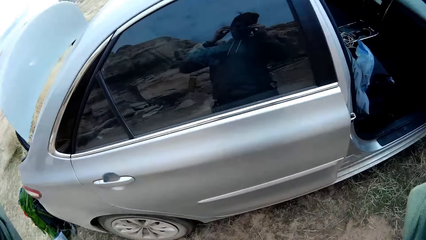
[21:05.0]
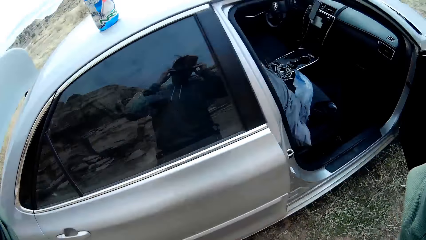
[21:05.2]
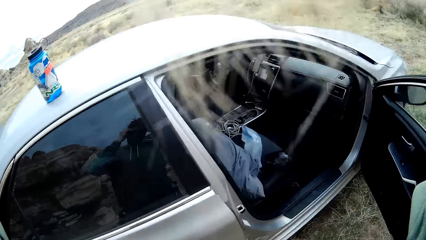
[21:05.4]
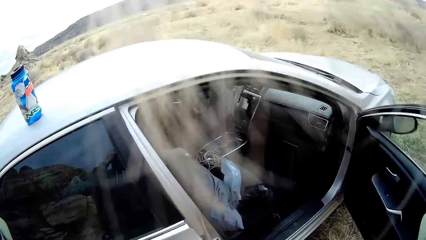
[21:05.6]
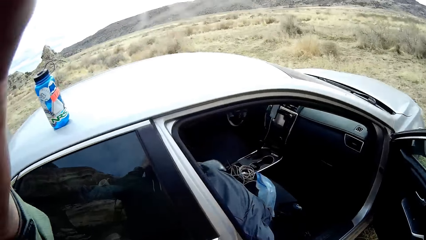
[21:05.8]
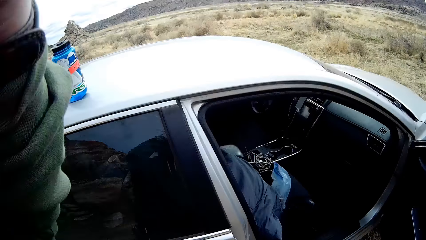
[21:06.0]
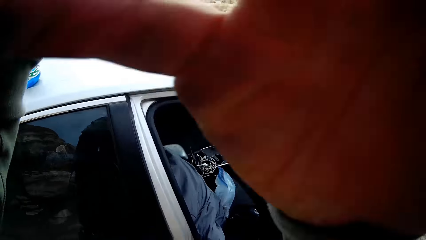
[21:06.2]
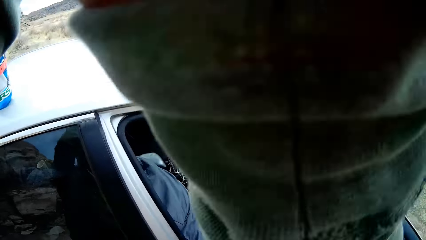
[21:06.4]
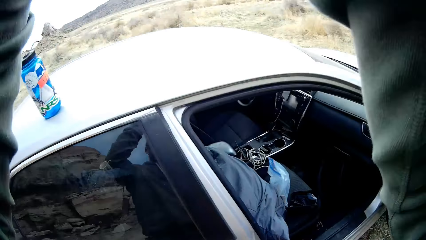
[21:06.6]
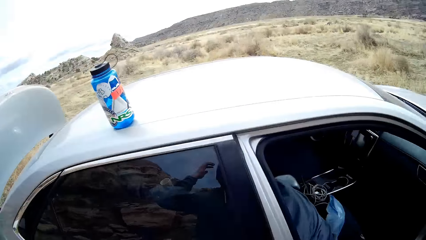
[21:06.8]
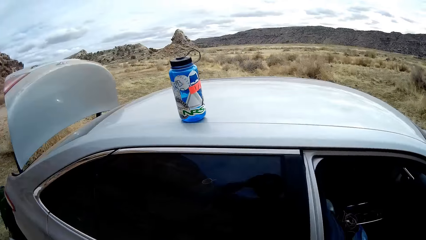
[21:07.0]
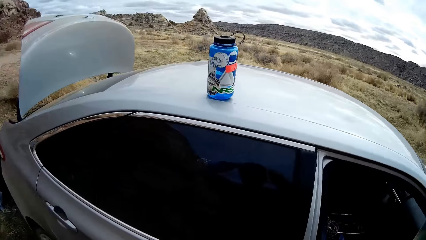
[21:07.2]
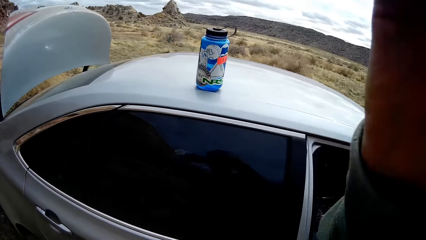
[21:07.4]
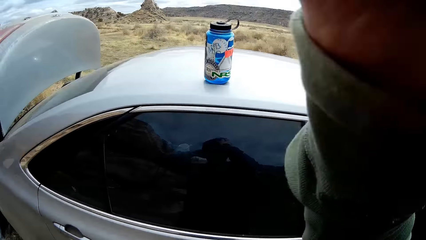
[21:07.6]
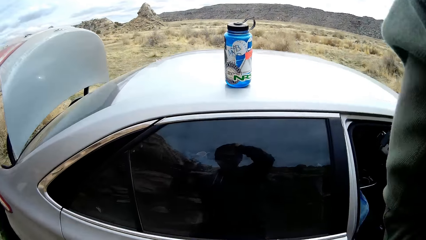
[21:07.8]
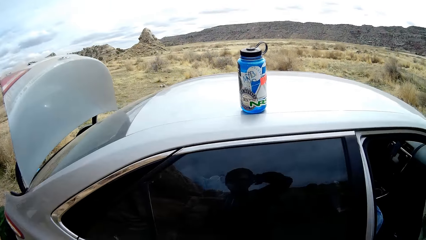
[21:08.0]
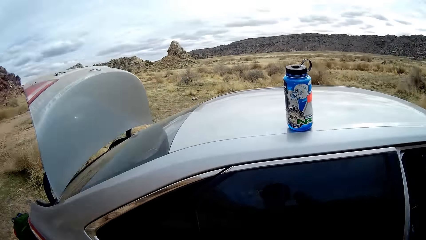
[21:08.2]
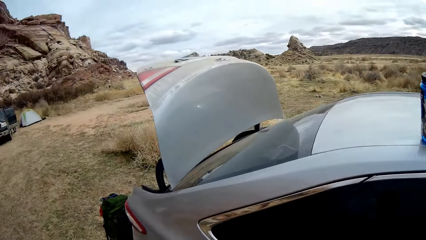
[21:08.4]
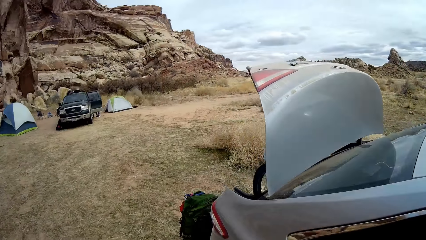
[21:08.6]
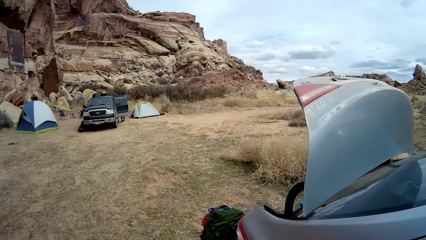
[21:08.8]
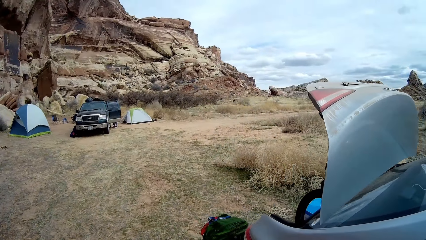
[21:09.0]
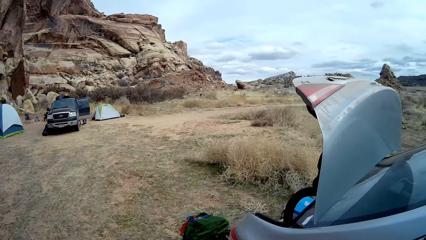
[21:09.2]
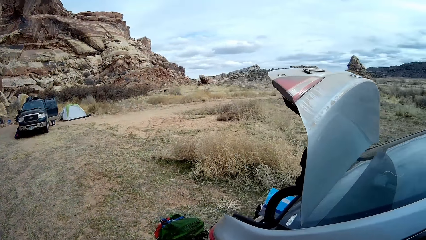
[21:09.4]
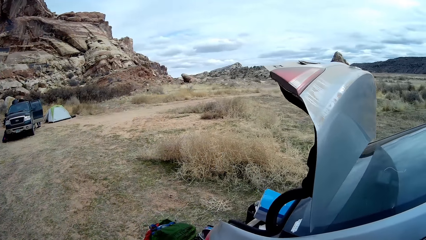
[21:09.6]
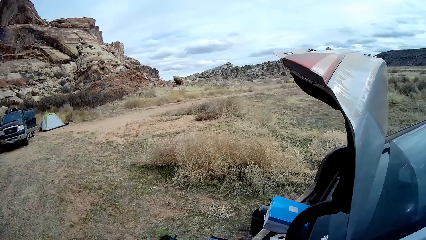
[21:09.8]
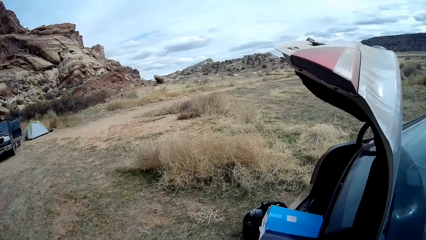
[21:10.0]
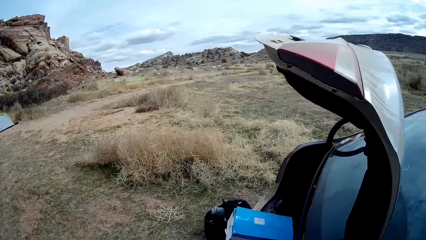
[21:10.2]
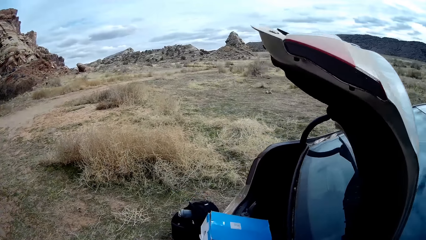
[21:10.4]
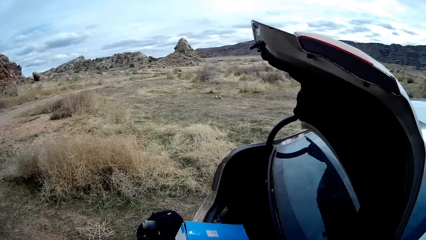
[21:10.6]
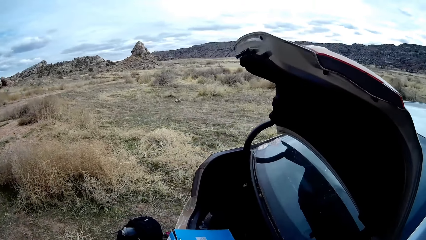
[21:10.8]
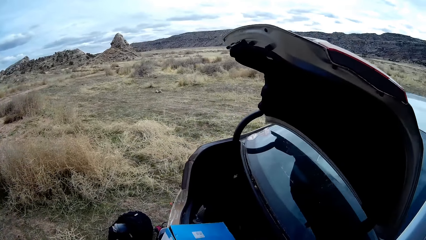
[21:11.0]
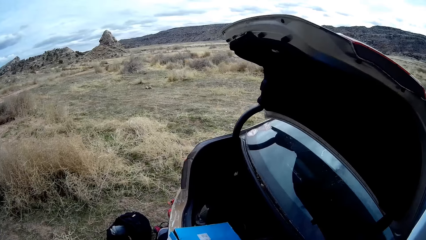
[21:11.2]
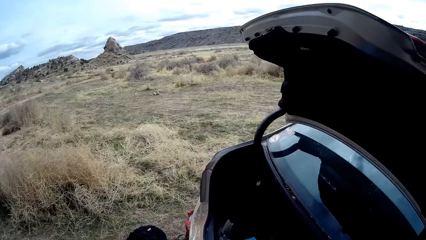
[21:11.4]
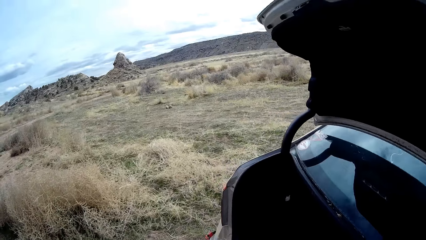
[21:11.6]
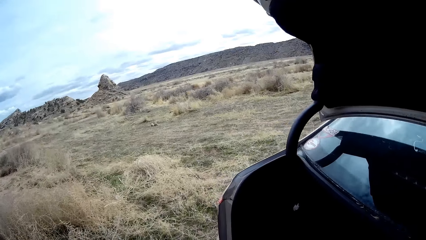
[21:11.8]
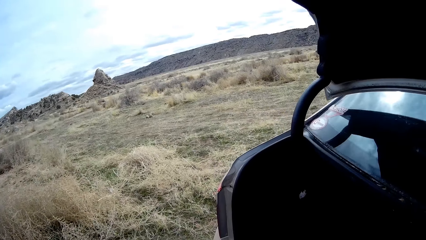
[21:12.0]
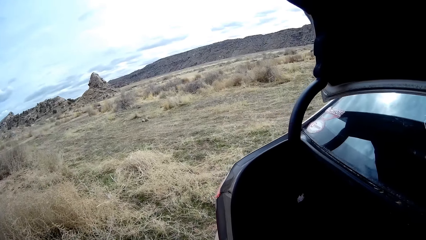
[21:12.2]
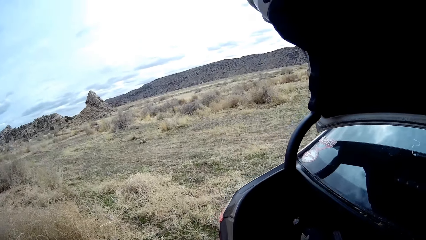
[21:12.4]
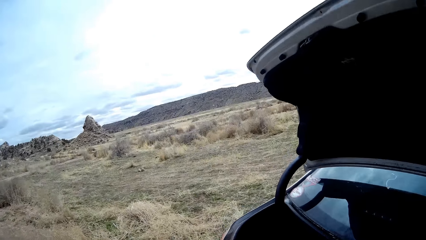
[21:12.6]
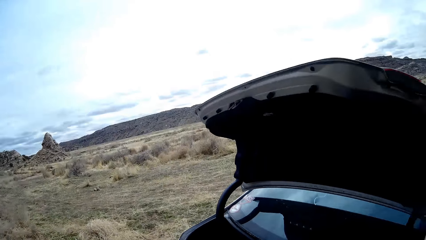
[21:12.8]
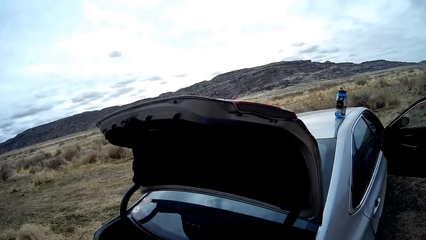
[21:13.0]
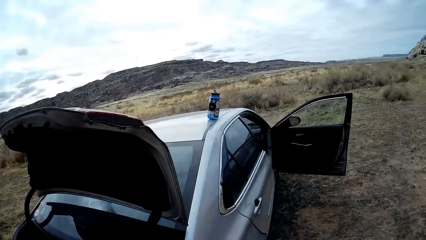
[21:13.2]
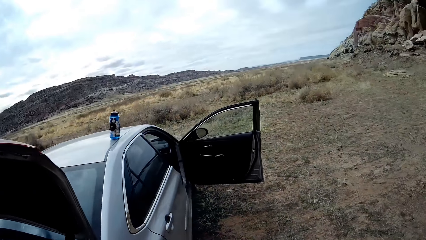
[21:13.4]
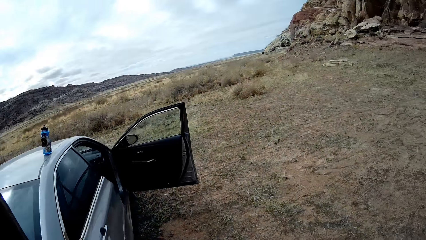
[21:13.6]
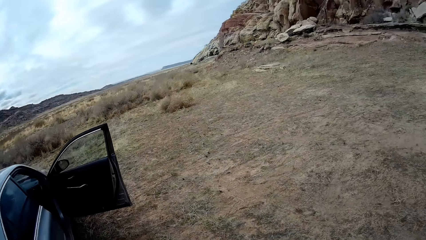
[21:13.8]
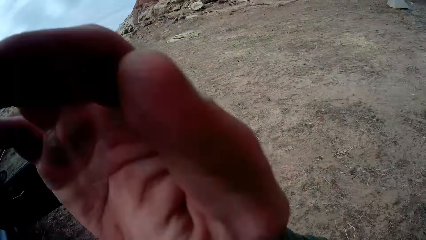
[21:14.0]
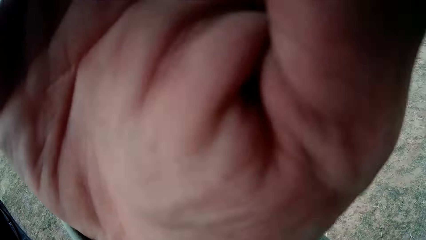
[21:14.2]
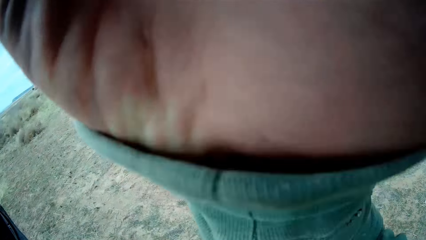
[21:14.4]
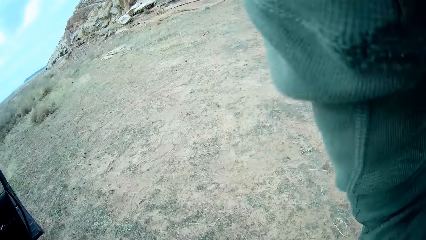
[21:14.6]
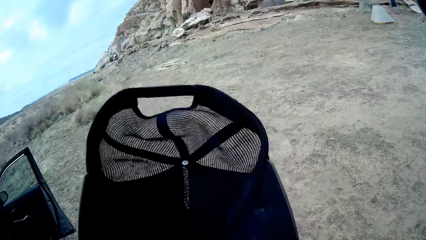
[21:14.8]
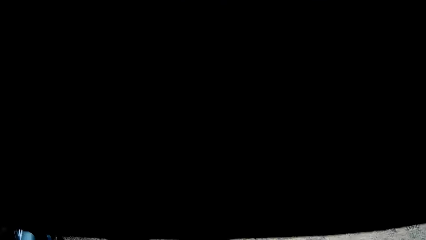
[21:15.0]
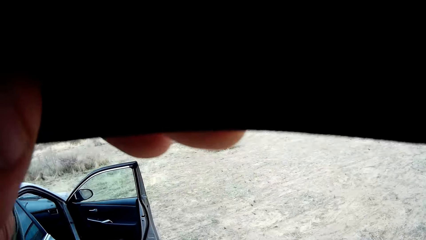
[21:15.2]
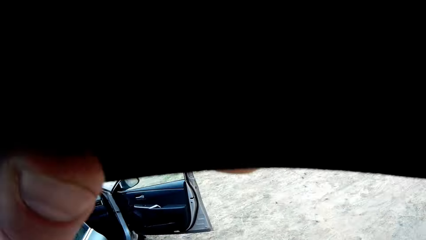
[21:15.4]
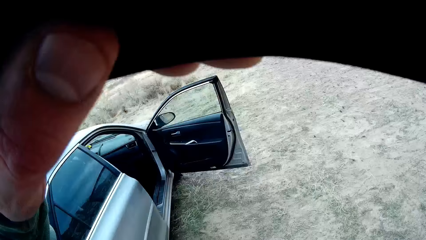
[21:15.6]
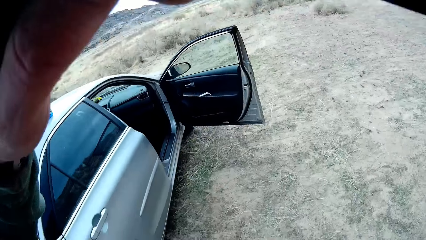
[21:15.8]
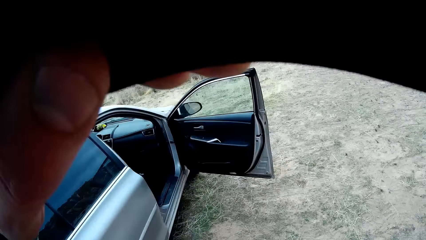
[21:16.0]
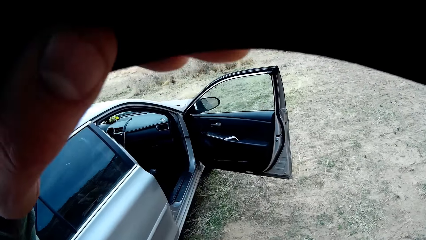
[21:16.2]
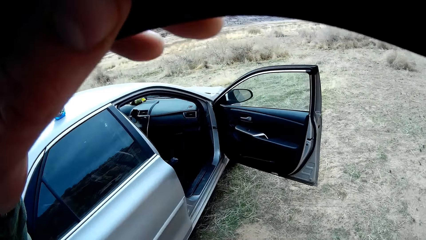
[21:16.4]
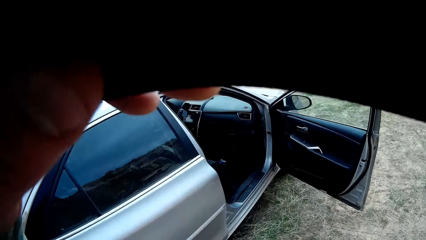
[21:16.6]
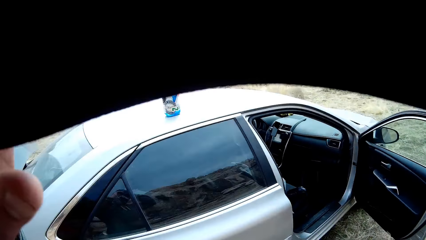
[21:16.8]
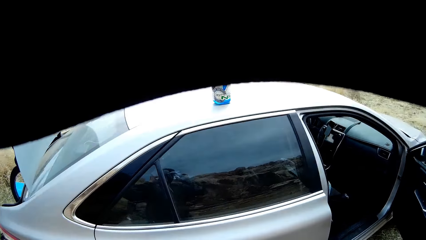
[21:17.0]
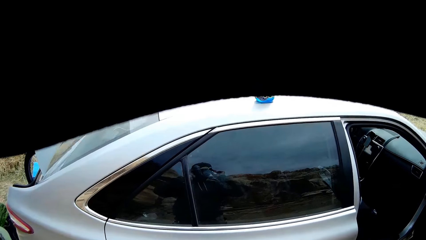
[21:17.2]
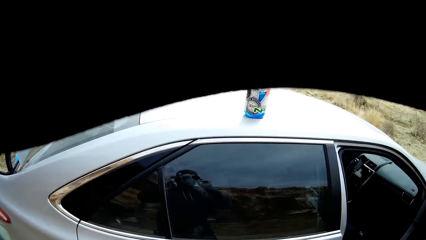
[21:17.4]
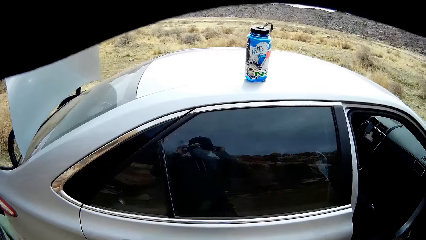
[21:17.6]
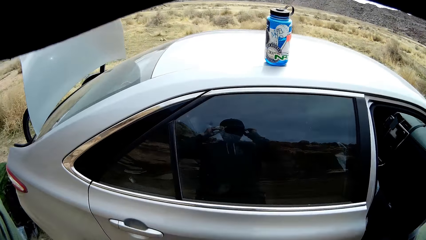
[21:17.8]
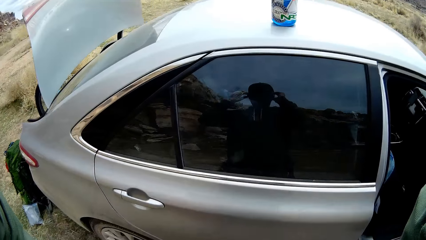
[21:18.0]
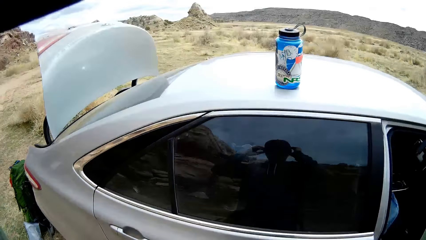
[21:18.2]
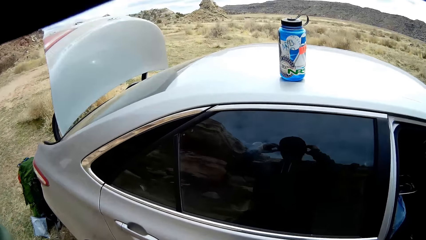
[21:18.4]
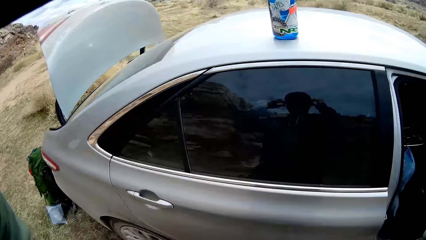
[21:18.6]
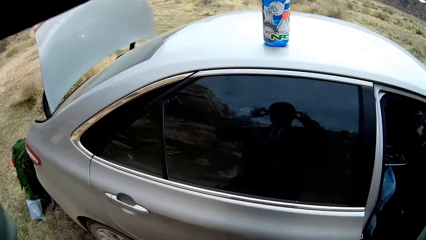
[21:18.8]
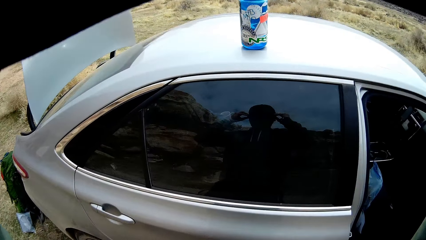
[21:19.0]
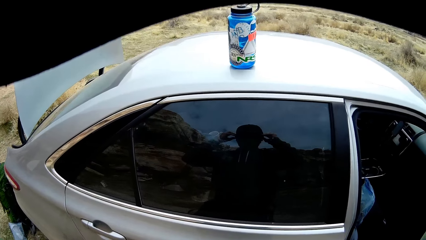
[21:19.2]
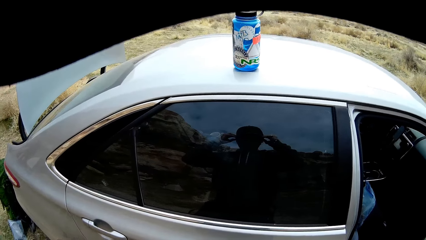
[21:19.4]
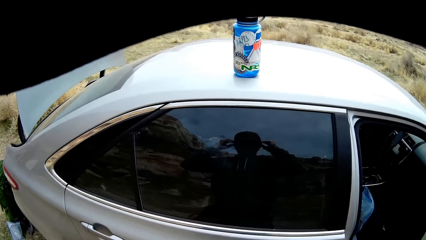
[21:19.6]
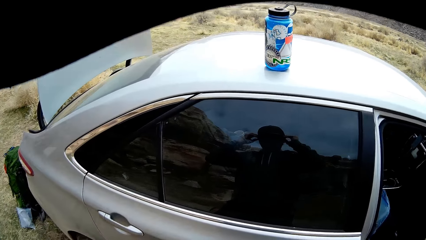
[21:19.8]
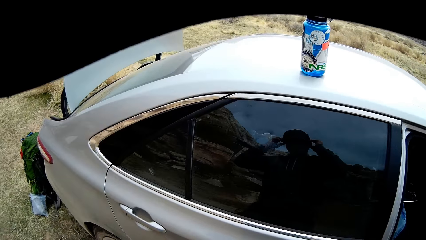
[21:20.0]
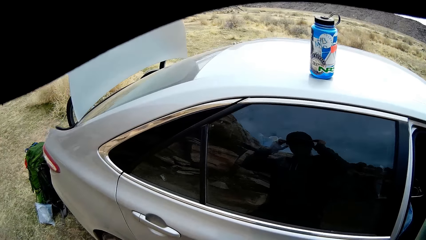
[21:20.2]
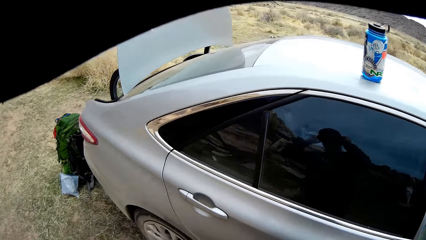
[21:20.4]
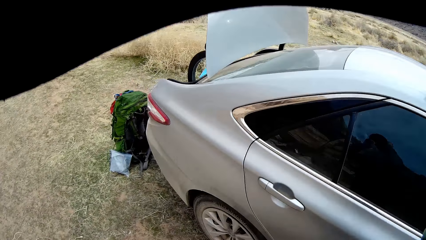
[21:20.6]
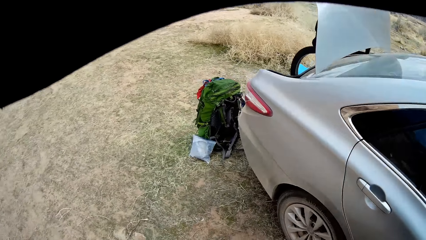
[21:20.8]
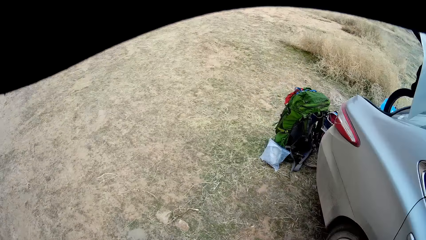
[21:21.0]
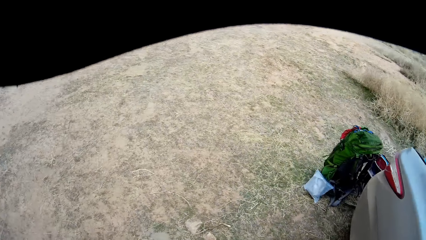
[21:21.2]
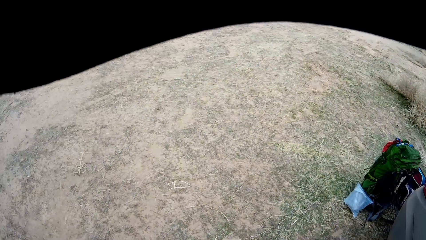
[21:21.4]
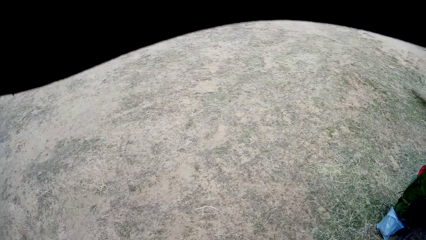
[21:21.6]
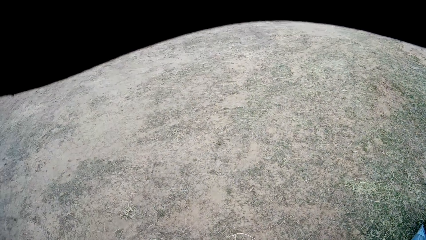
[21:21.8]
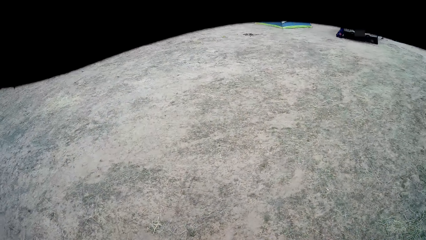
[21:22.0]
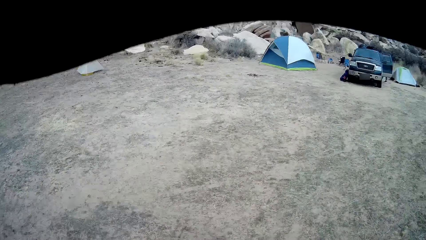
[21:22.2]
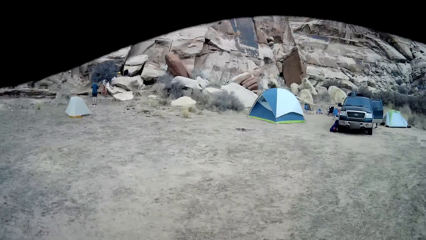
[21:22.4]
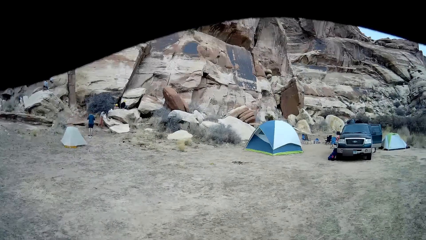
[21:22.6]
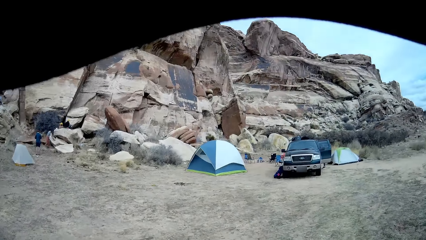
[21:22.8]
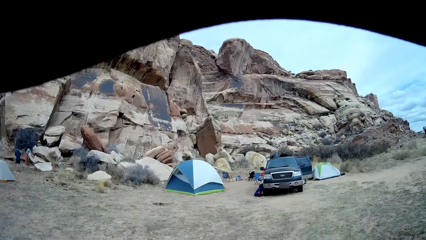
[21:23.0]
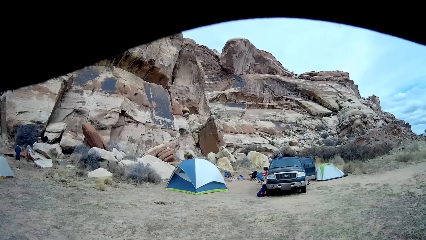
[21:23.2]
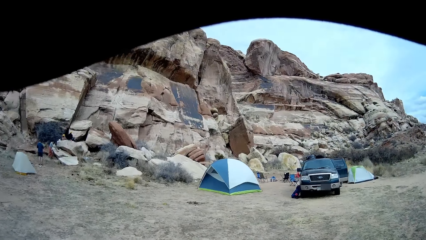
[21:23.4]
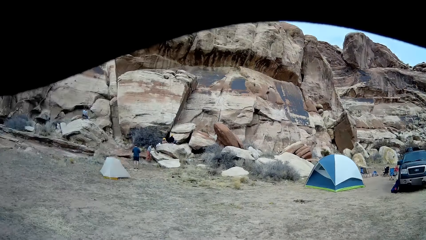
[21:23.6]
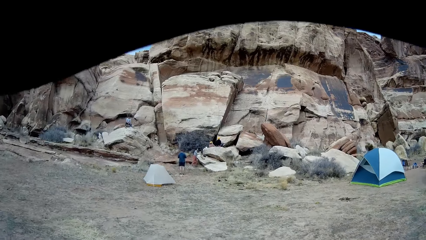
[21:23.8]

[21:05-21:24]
The camera wearer walks to the opened boot of the car. He adjusts the camera. He runs his right hand through his hair. He places a cap on his head with his left hand. He walks around.
